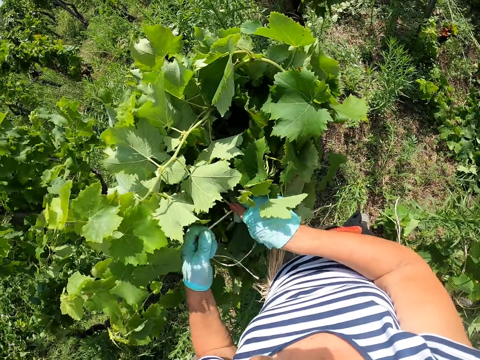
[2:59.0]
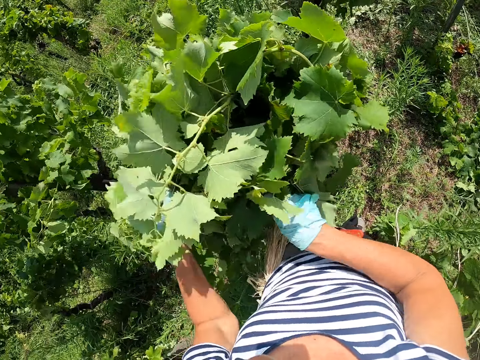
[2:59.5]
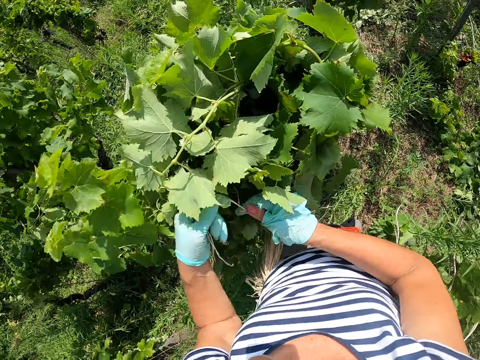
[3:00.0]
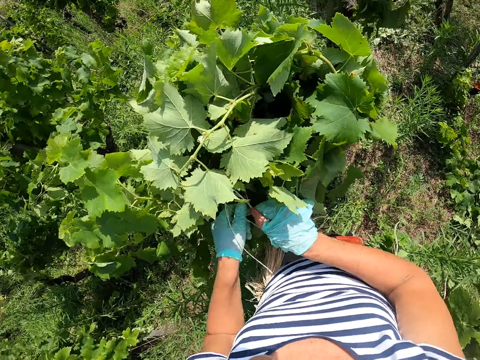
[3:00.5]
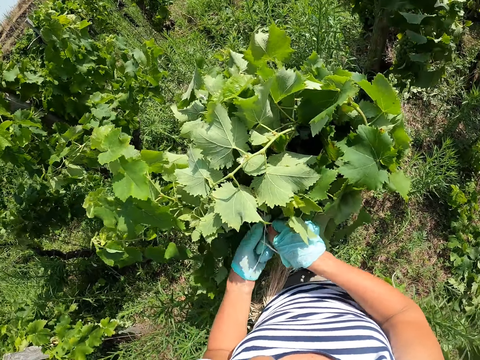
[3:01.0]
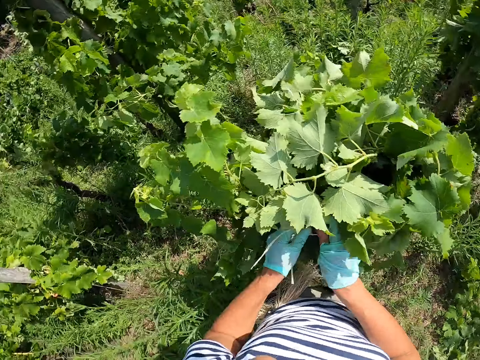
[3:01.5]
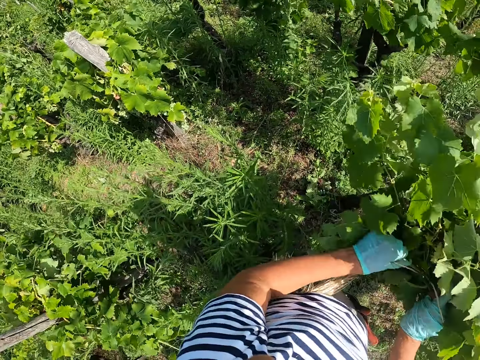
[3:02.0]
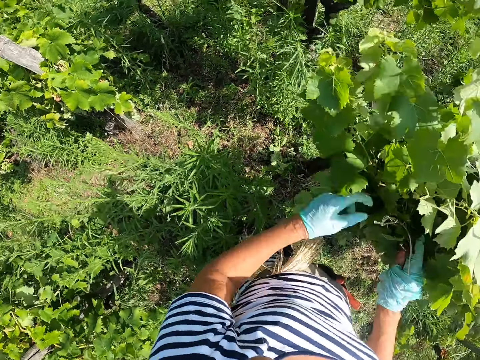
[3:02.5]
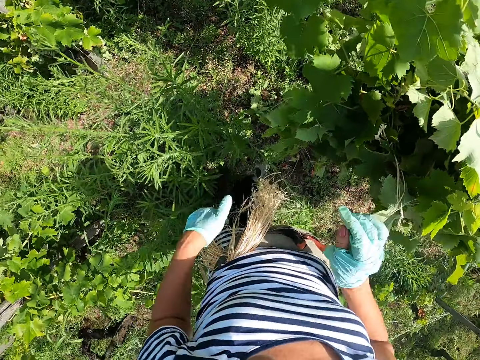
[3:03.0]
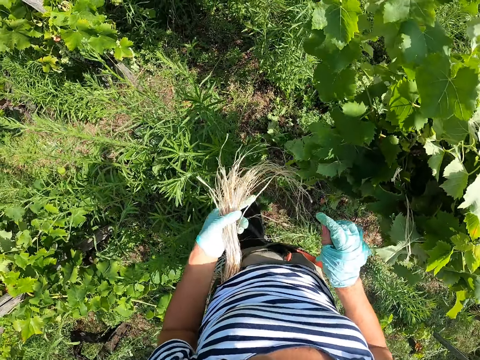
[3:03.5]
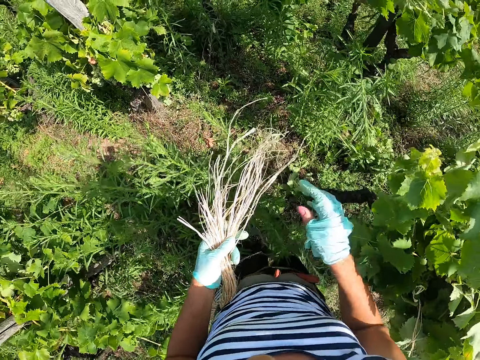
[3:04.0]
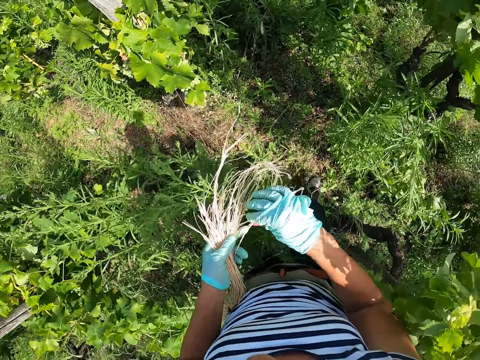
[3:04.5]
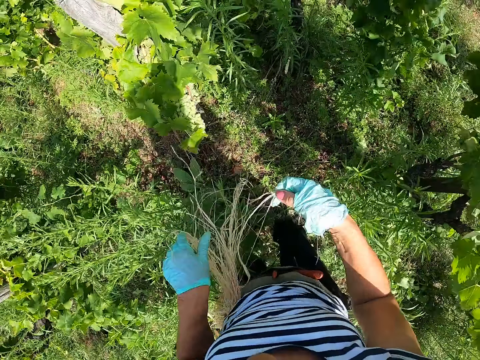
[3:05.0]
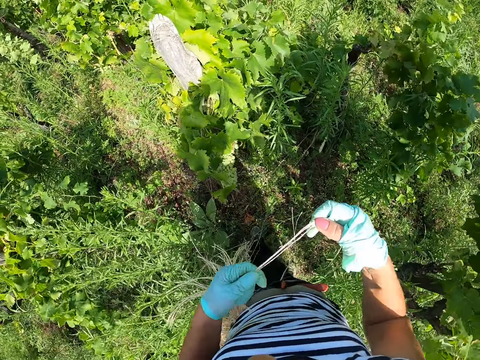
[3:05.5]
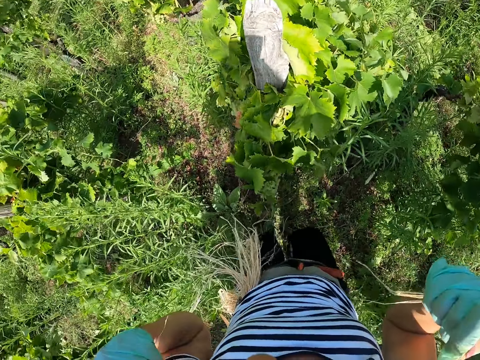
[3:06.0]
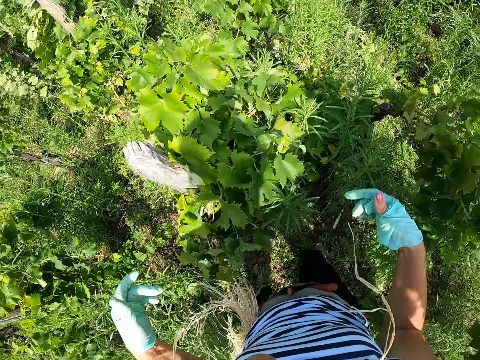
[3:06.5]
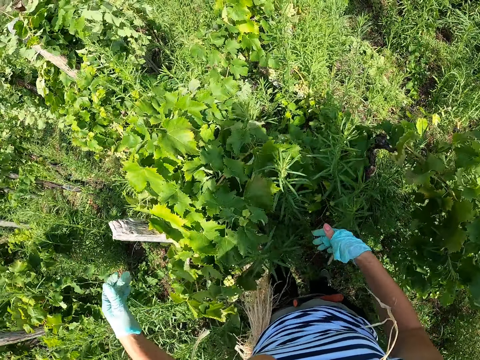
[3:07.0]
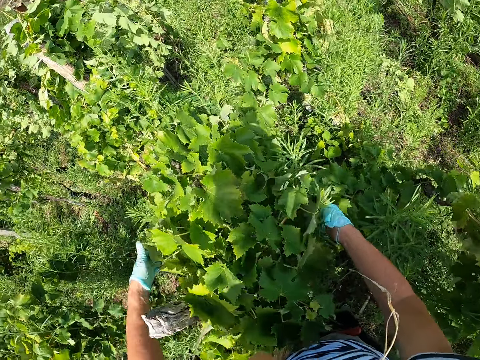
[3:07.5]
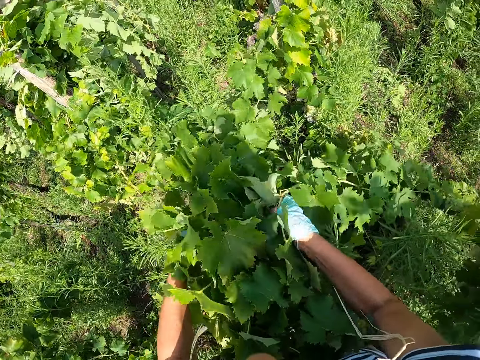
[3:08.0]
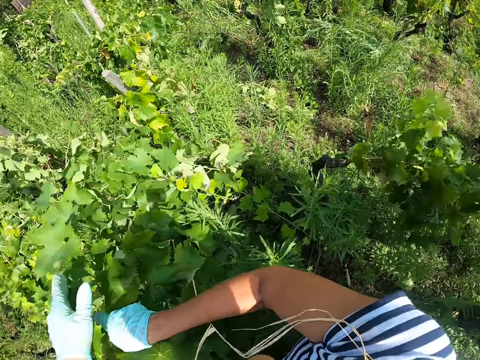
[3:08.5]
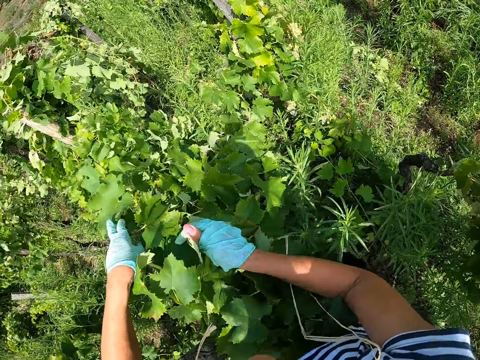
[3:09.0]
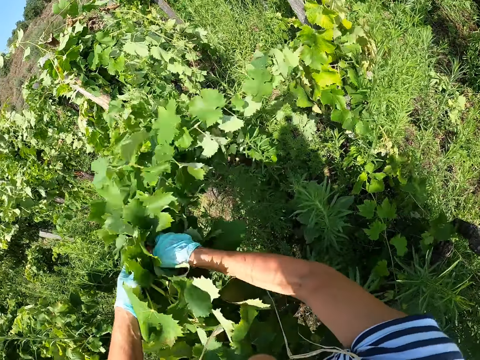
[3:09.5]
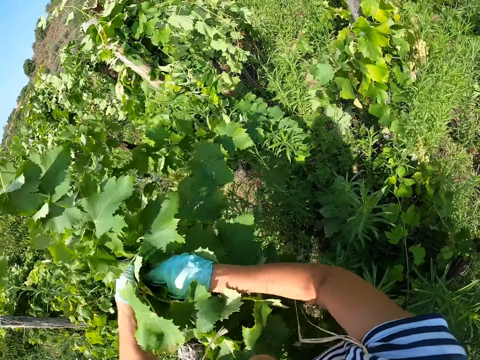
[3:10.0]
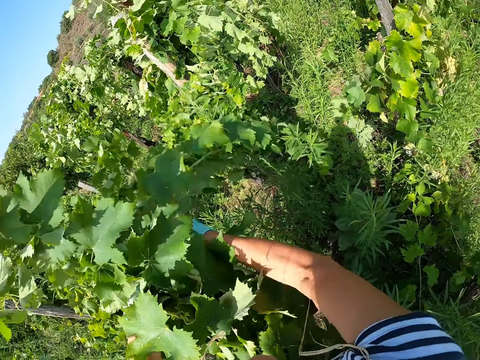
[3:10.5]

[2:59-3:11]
The camera wearer ties the plants to the pole with a rope. They move their hands off the plant, hold staking strings on their waist with the left hand, and walk towards another grape plant. They pick some strings from a bunch of ropes on their hip with the right hand. They lift the strings up to the mouth with both hands, bite the strings in the mouth, and stretch their hands towards the plant. They gather together the plant leaves.

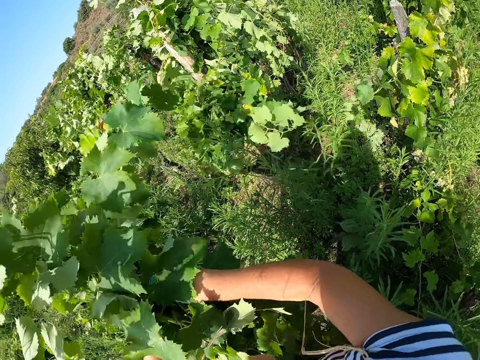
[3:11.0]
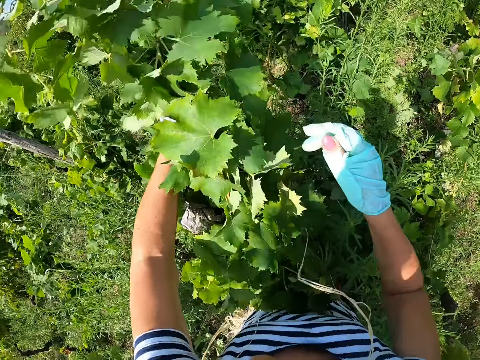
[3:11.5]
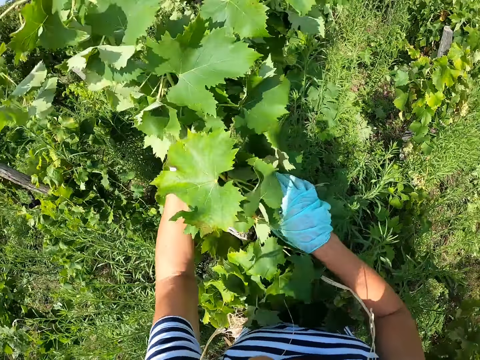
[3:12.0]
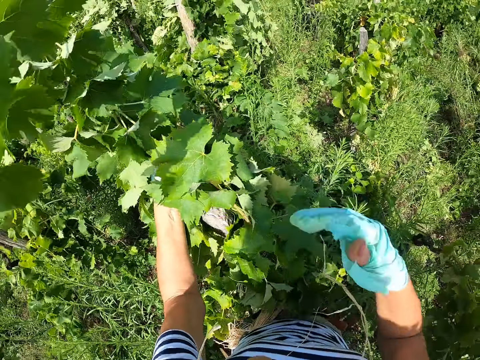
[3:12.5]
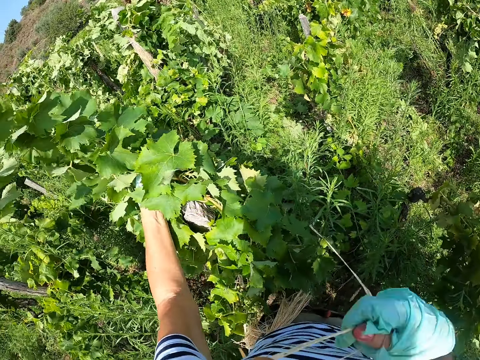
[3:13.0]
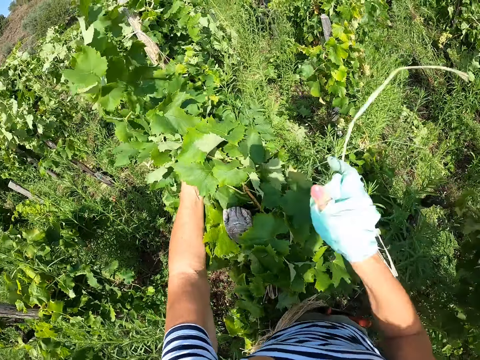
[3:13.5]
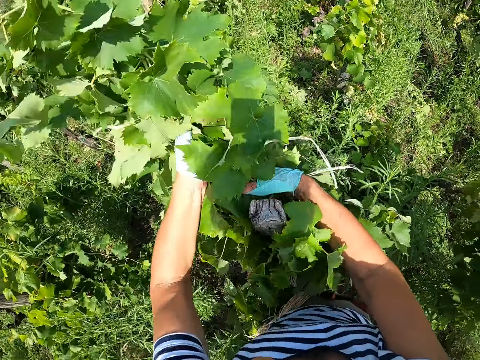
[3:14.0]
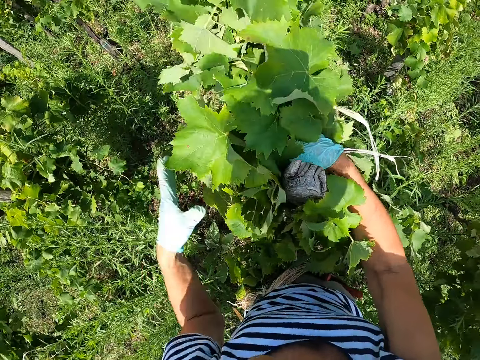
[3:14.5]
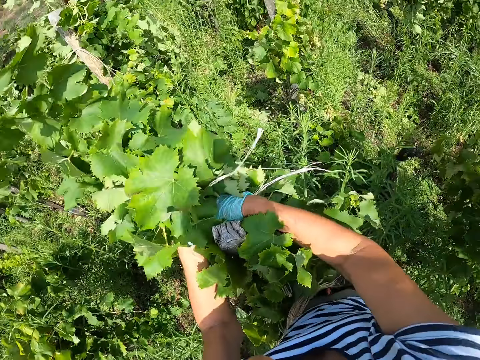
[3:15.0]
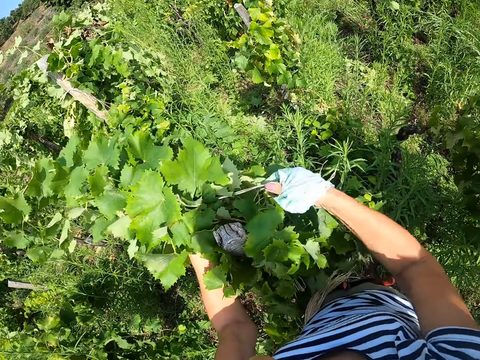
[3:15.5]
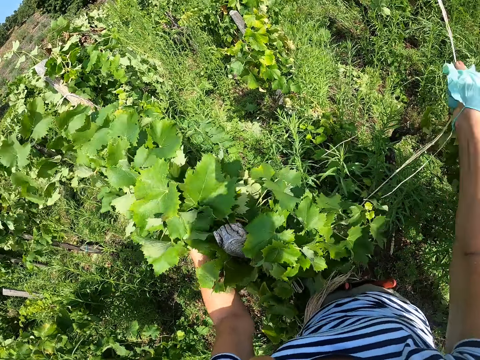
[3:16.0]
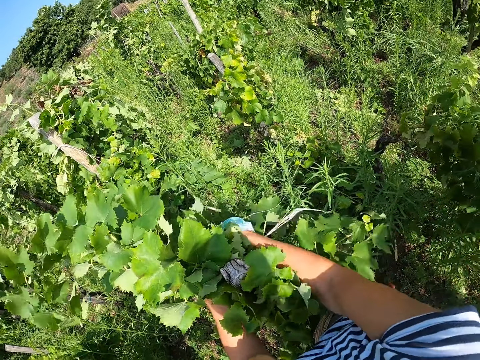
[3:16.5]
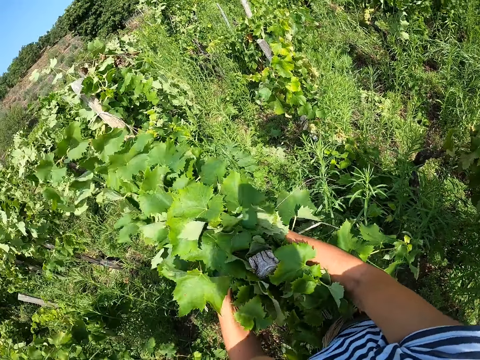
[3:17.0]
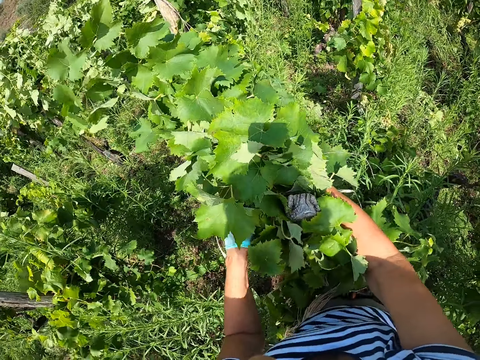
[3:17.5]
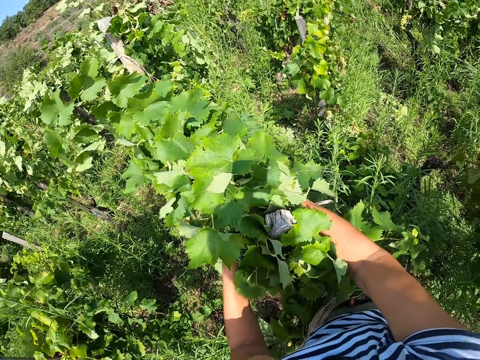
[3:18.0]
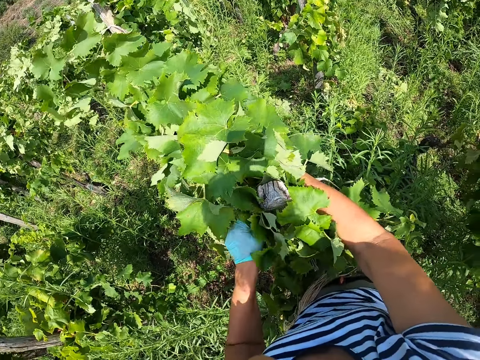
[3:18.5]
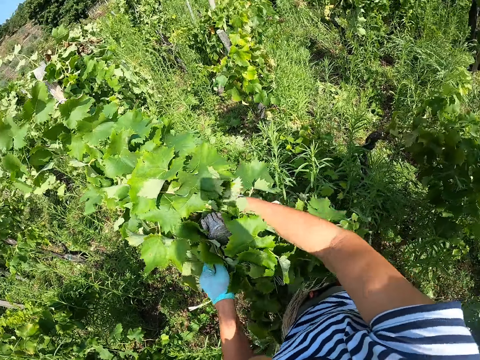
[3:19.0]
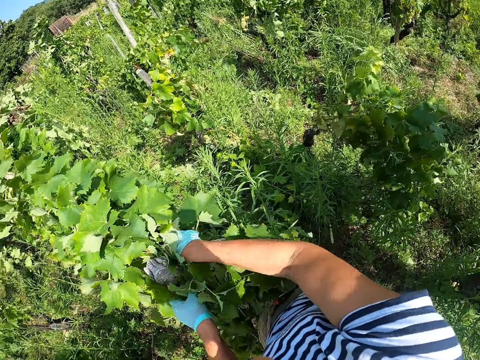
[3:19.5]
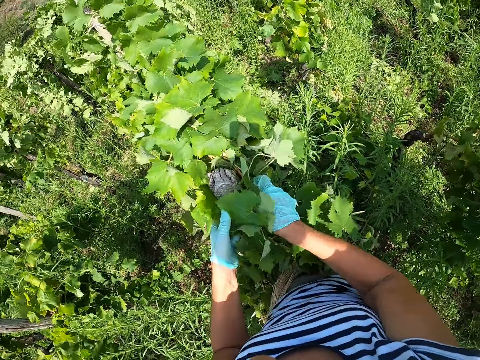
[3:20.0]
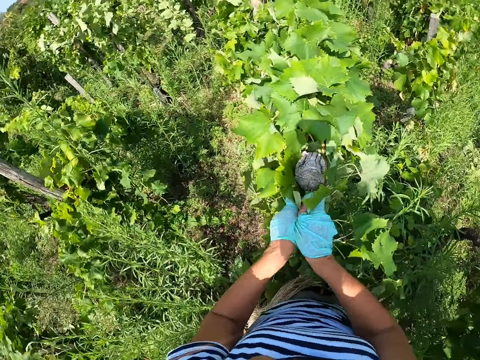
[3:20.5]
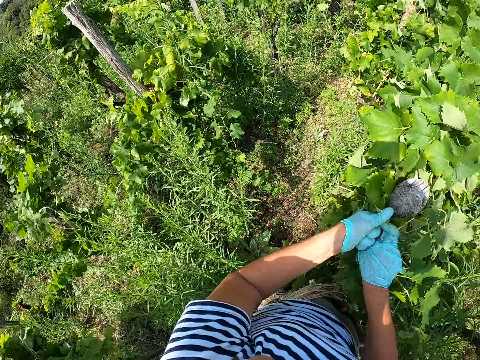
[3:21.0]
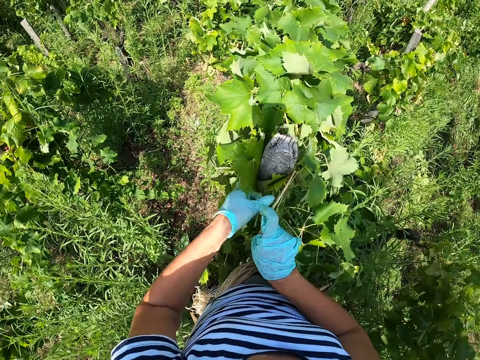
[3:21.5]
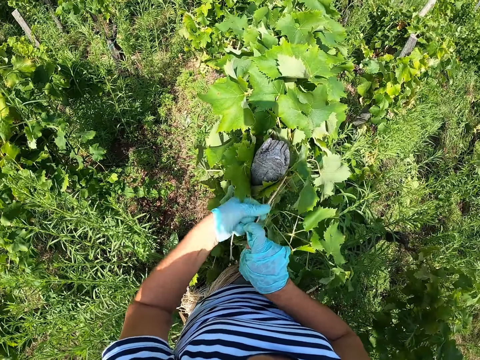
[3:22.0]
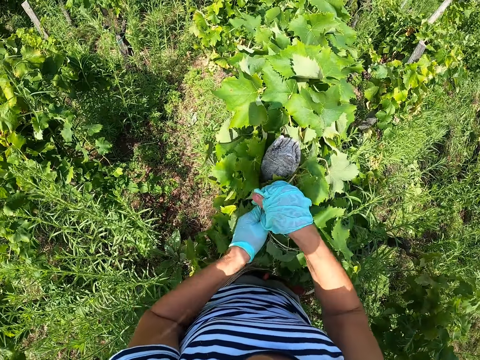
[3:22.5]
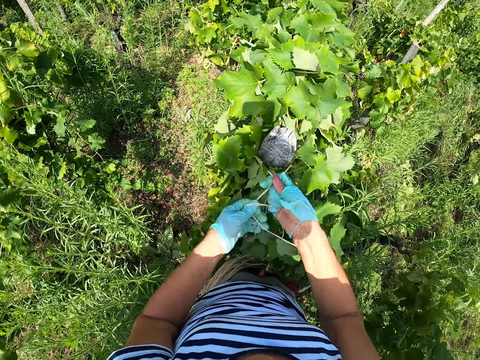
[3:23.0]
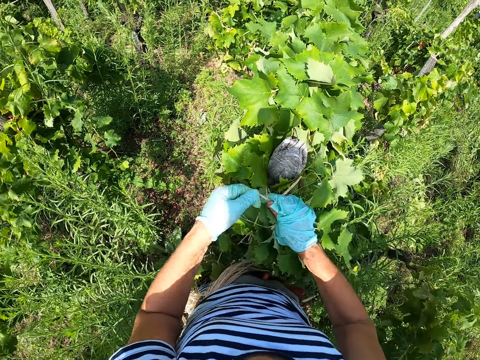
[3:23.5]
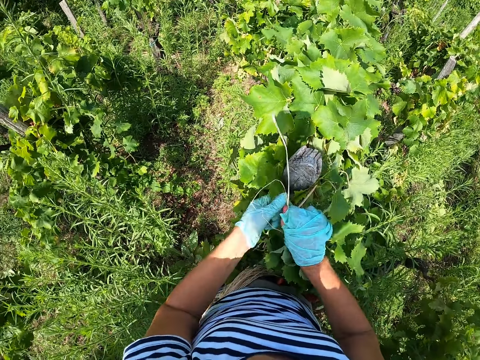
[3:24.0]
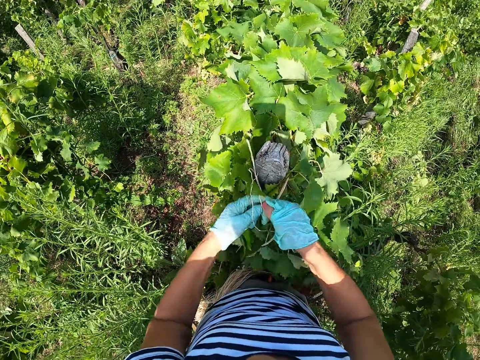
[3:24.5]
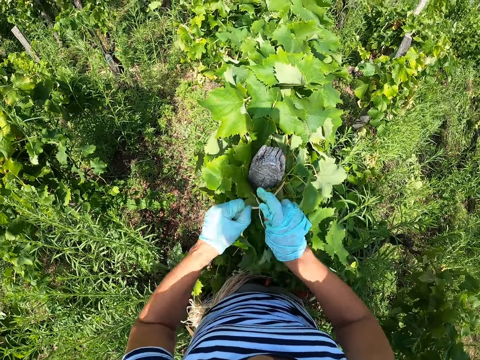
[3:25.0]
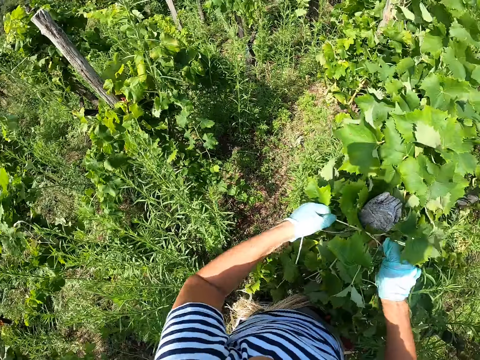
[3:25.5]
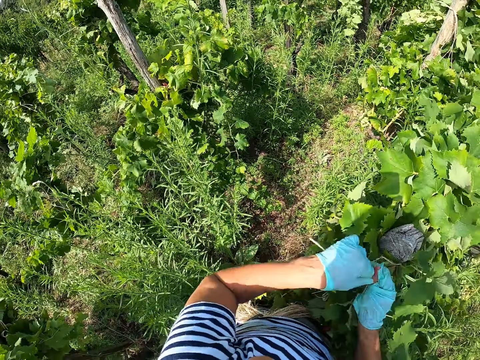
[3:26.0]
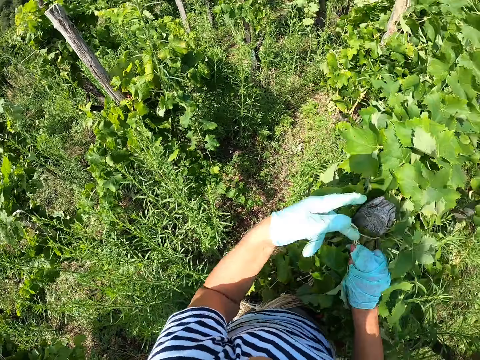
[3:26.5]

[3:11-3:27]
The camera wearer holds the plant in the left hand. They lift up a hand to the mouth and pick the strings from the mouth with the right hand. They gather together the plant with both hands. They tie the plant on the stake using string. They tie the plants to the pole with a rope.
